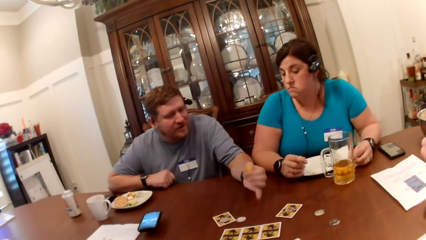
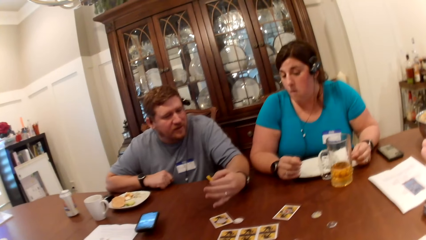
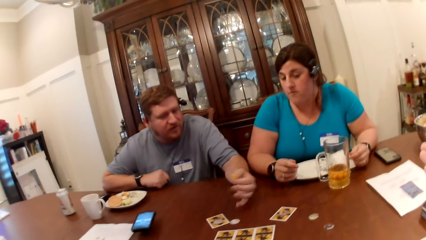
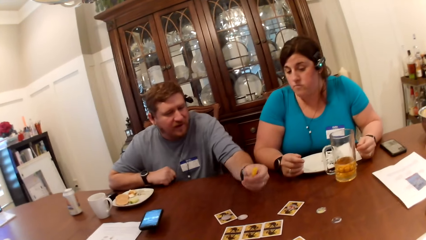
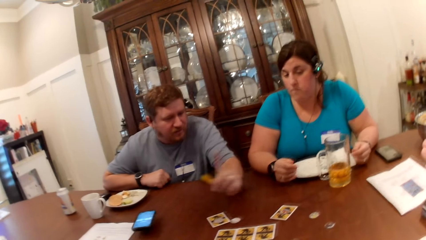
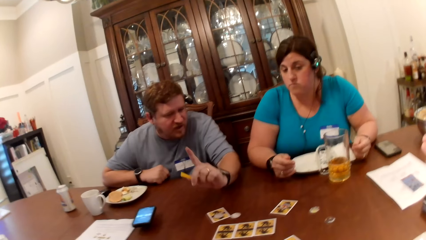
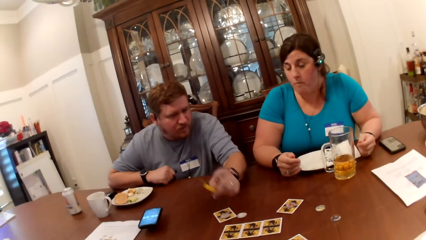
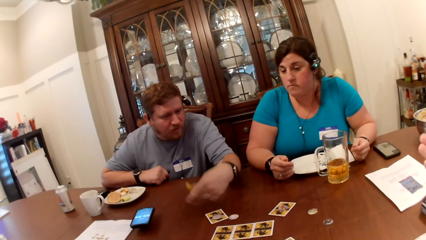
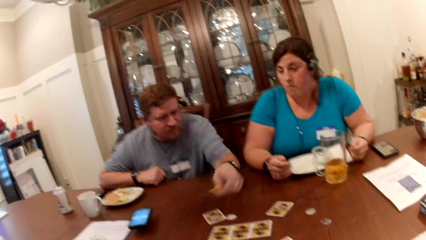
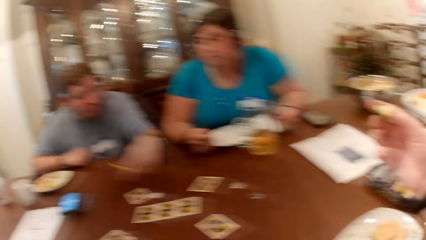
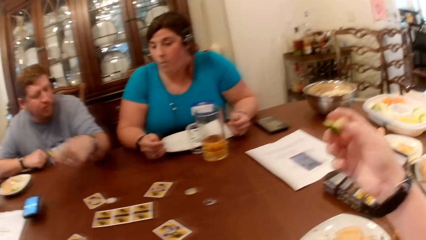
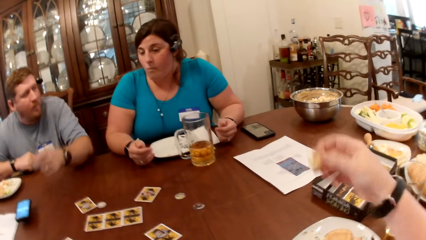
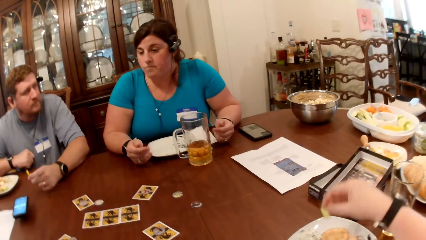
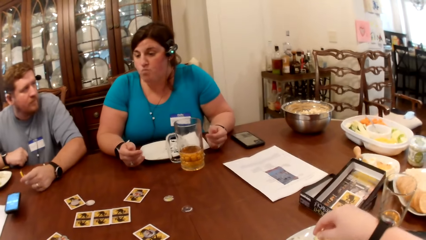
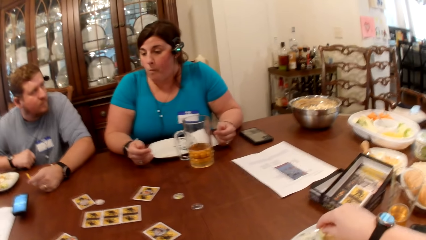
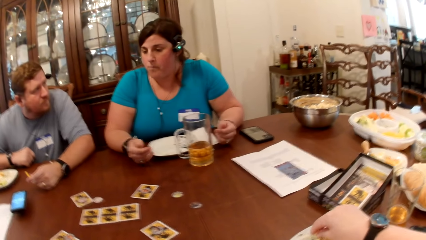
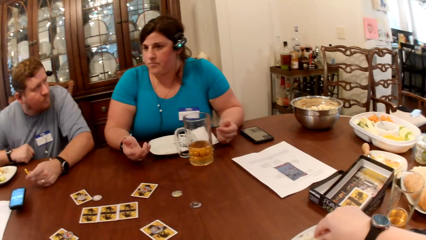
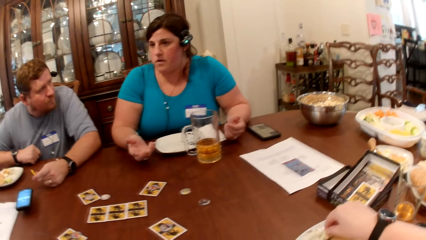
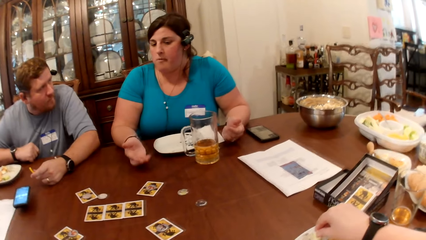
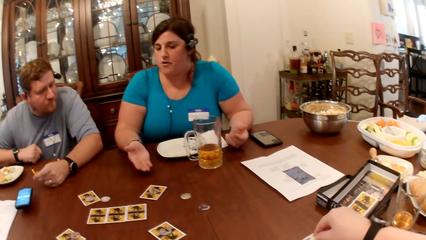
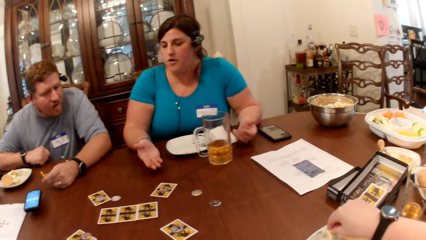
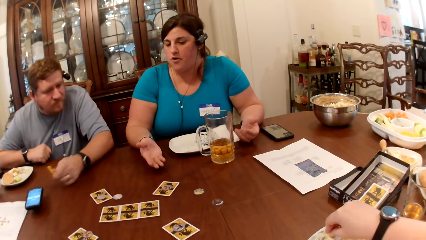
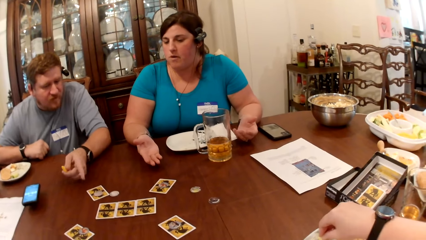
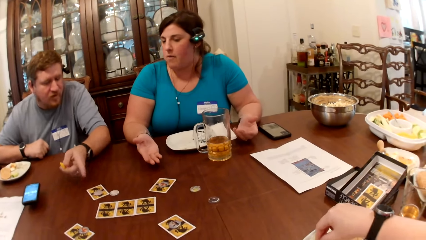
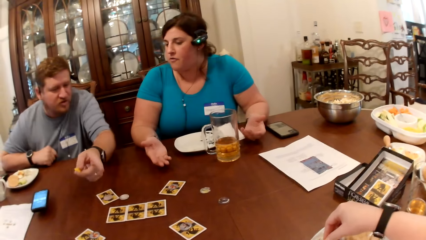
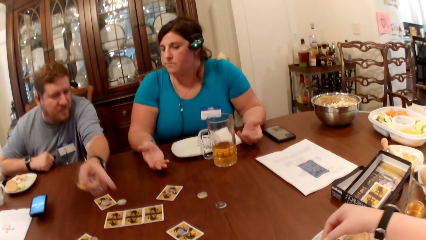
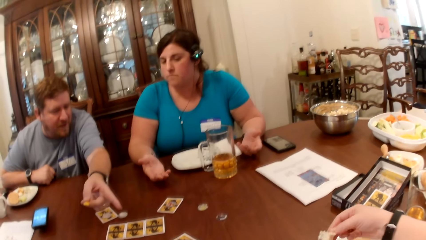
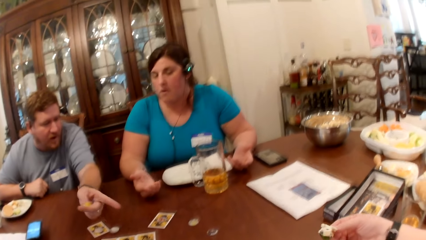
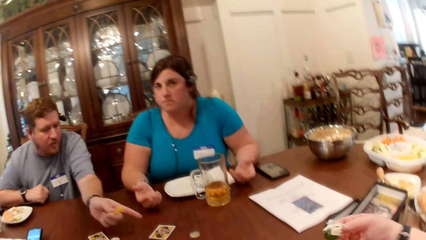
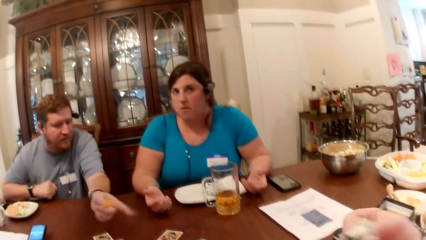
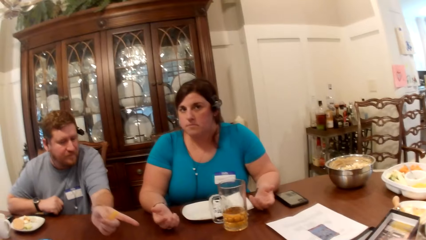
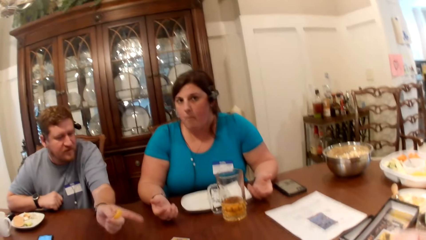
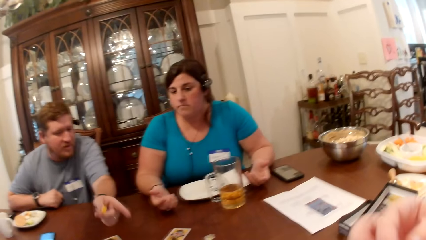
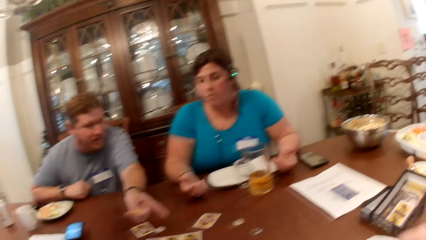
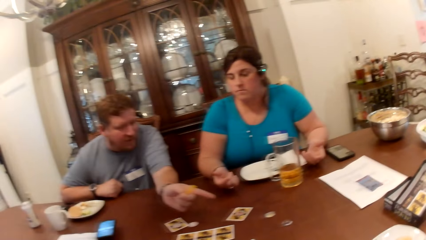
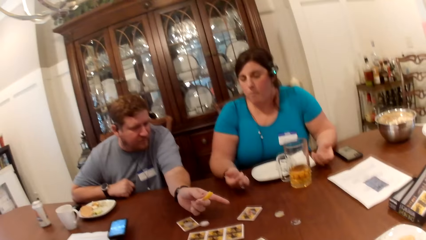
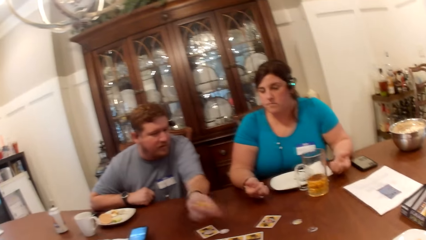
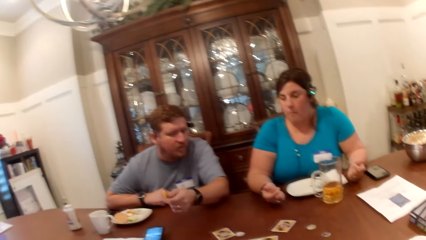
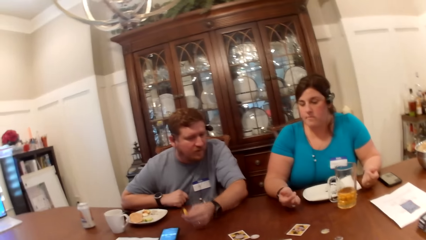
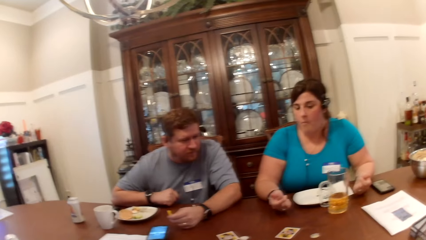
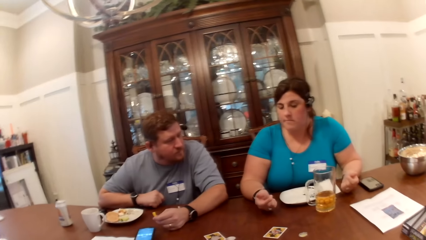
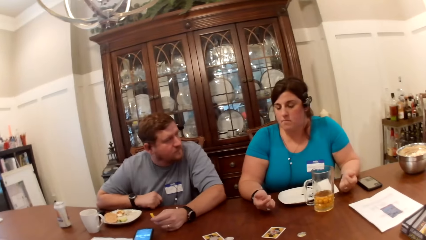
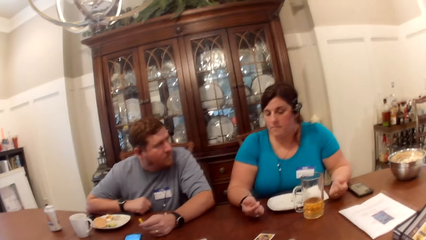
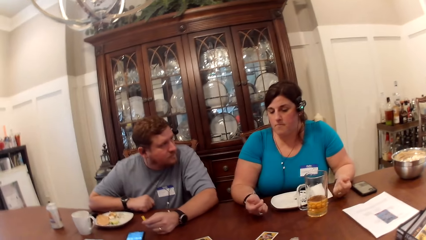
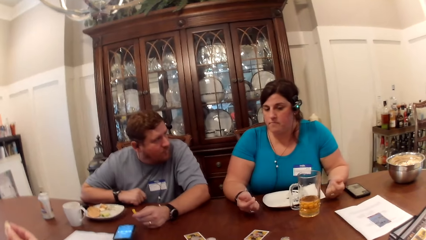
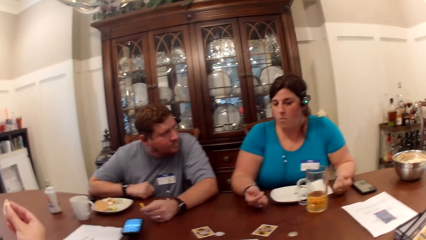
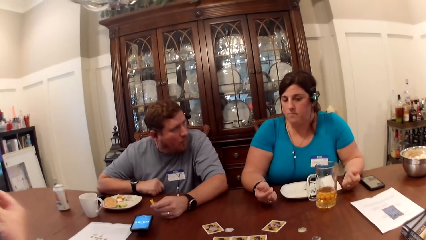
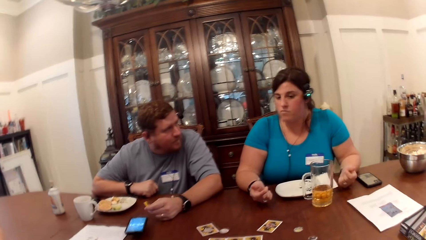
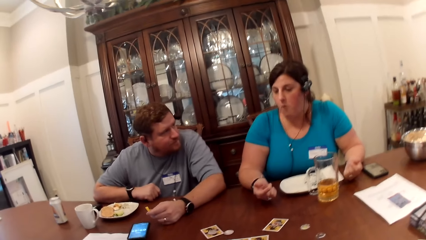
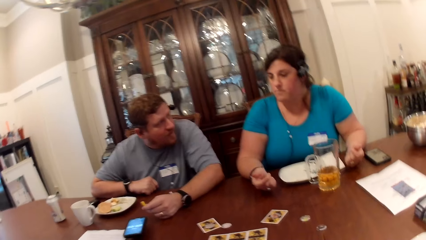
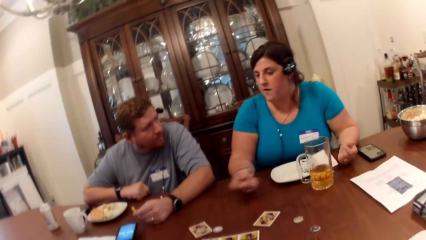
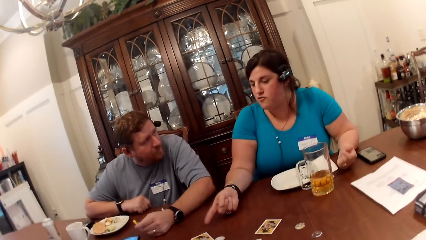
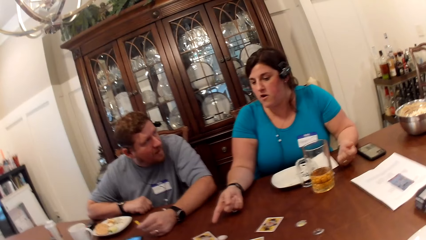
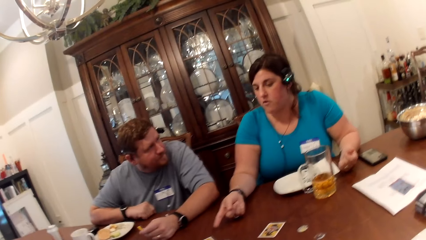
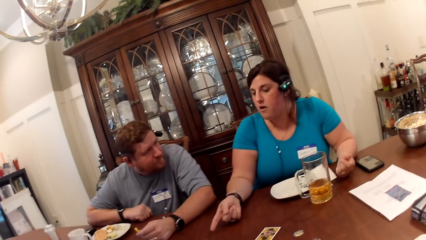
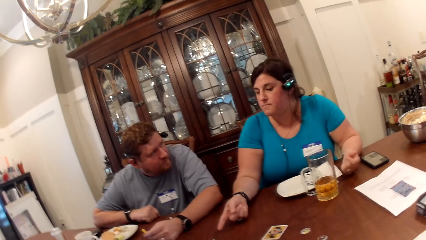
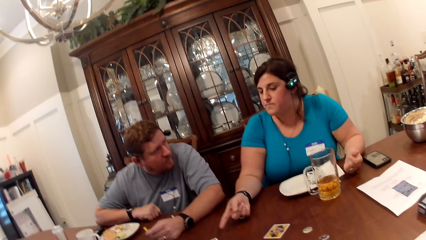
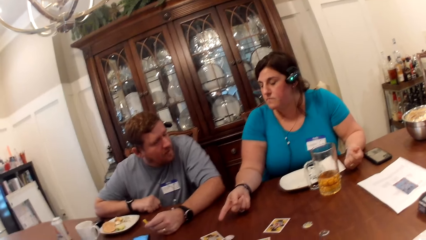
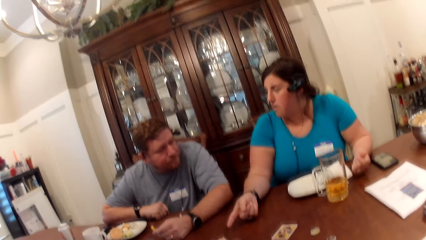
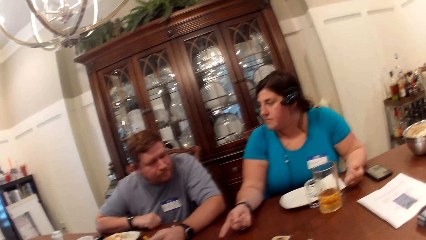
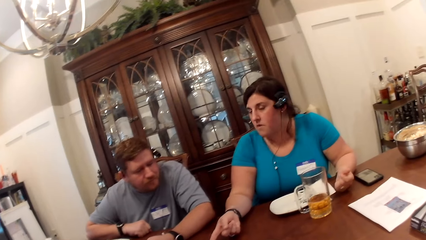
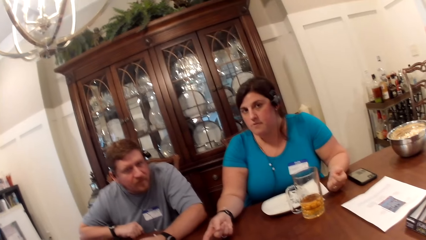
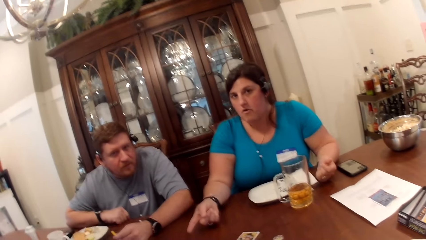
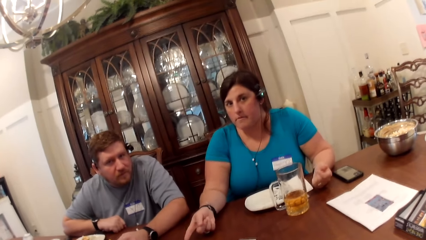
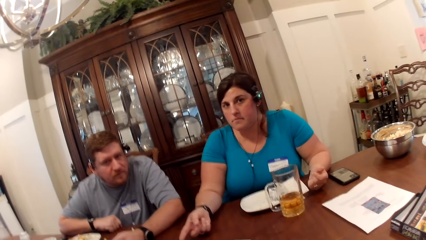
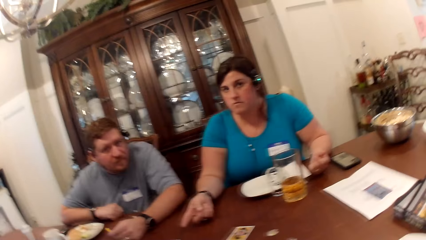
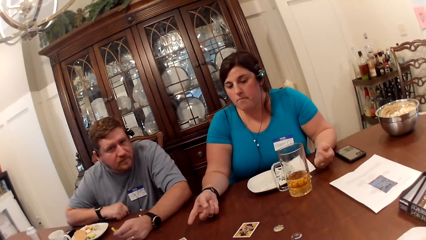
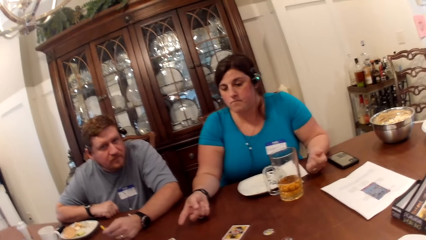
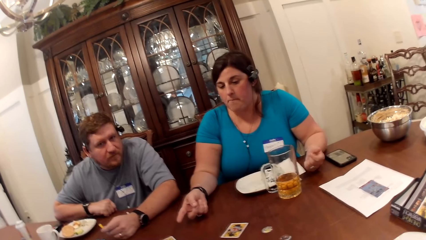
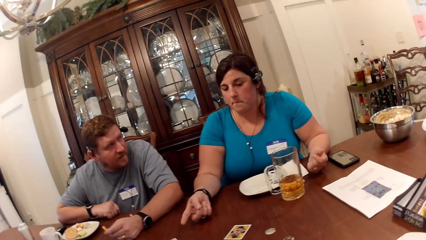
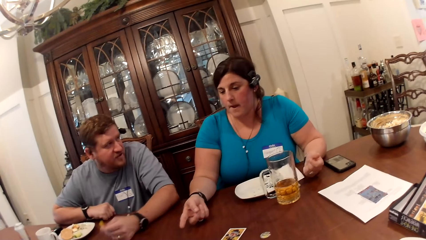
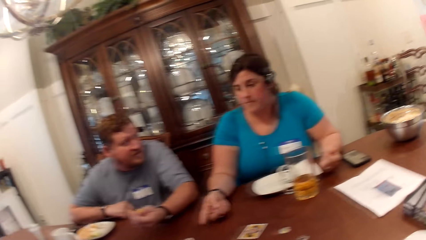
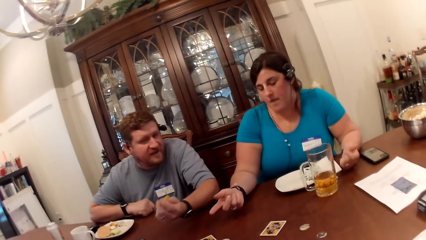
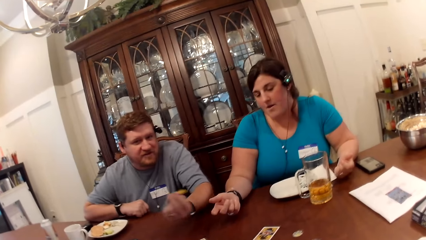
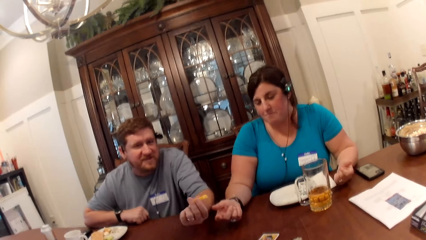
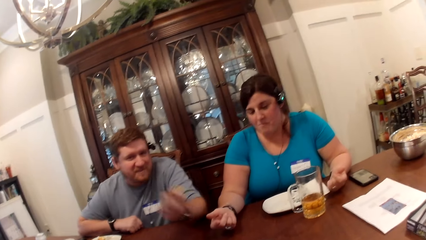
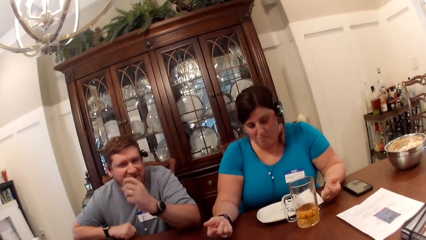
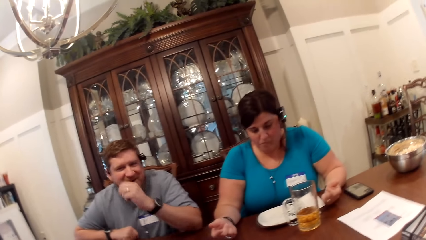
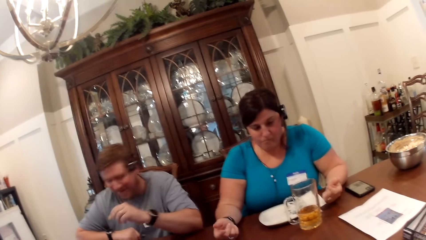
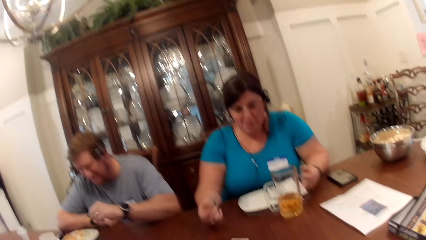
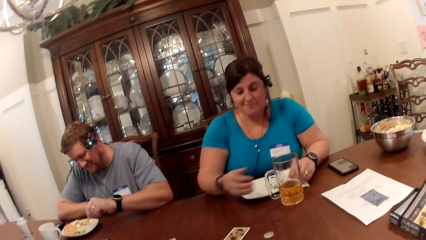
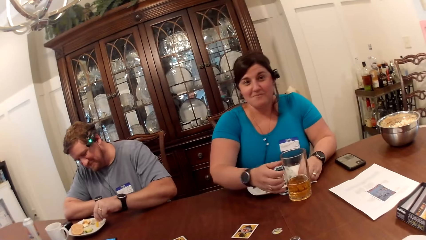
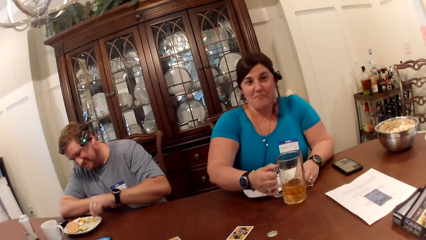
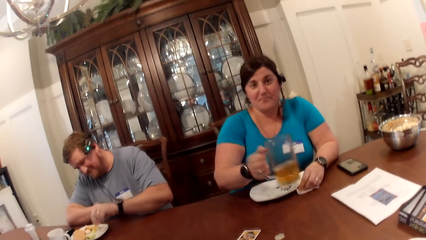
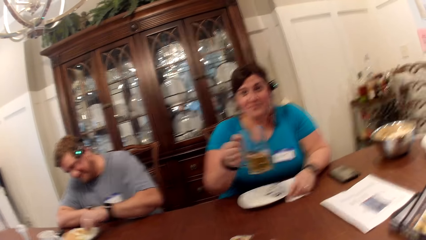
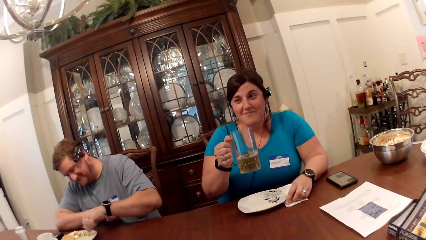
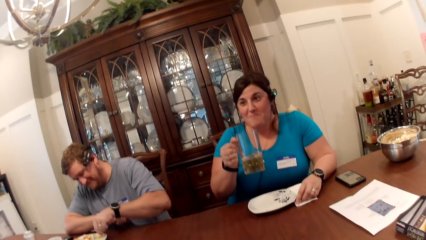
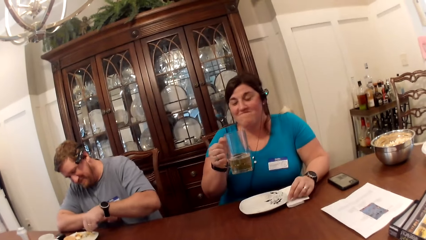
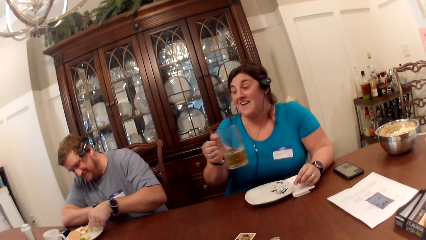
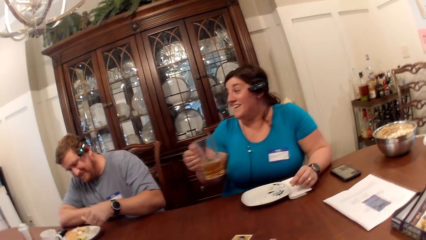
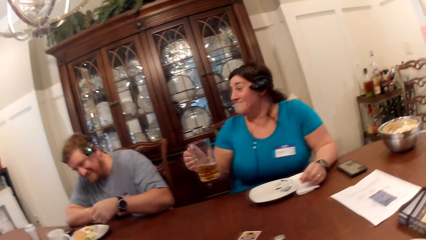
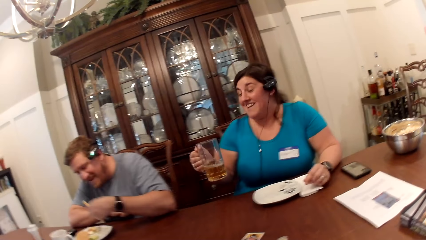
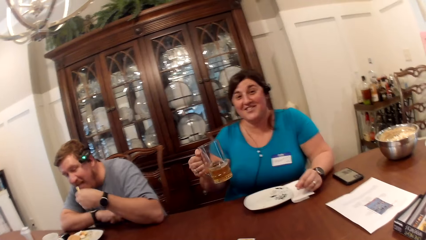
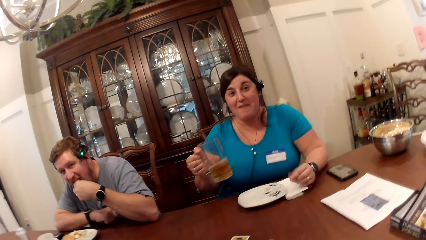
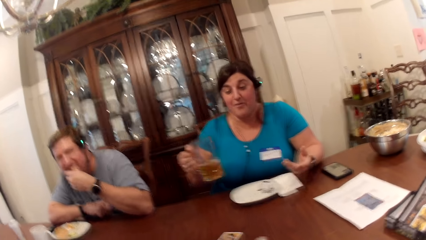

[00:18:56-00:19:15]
The camera wearer picks food from her plate with her right hand. She eats food with her right hand. A man converses with a woman. The woman picks a cup from the table with her right hand. Another man picks food from his plate with his left hand. He eats the food with his left hand.
